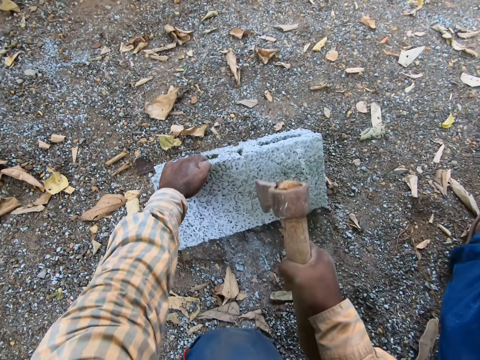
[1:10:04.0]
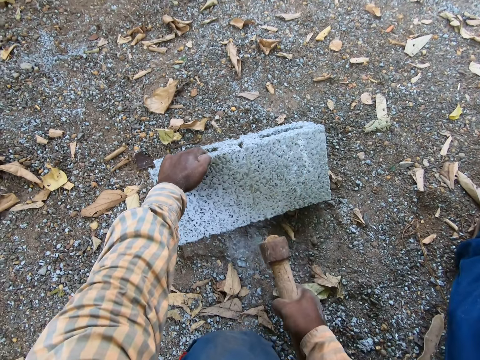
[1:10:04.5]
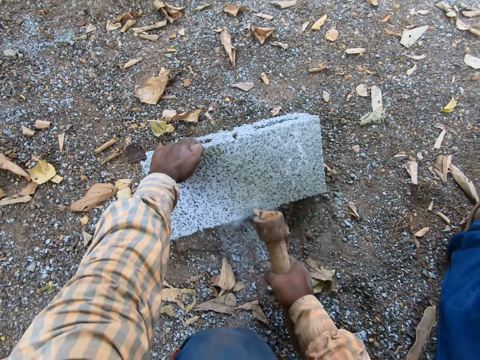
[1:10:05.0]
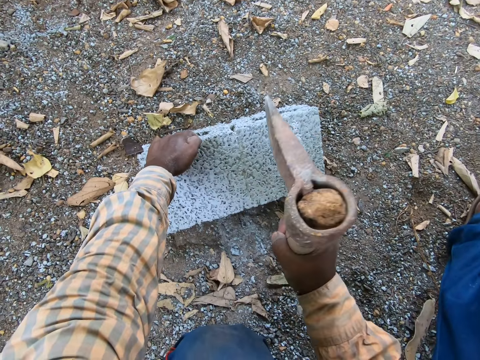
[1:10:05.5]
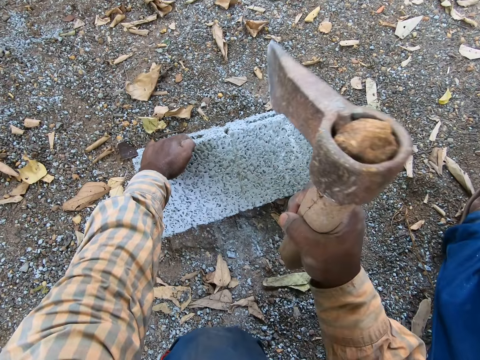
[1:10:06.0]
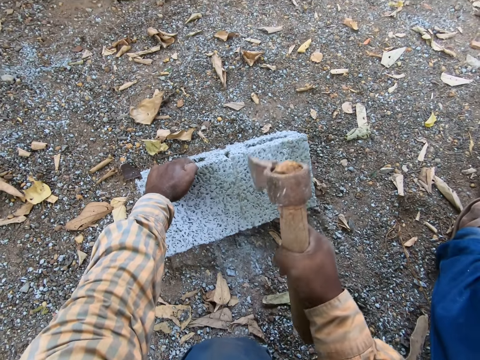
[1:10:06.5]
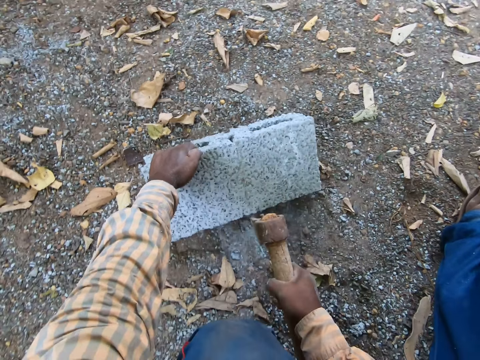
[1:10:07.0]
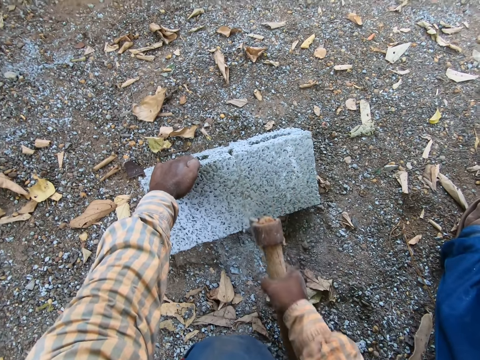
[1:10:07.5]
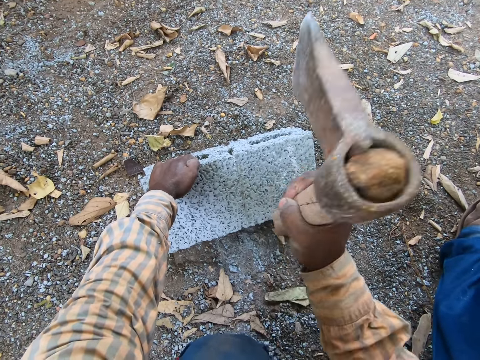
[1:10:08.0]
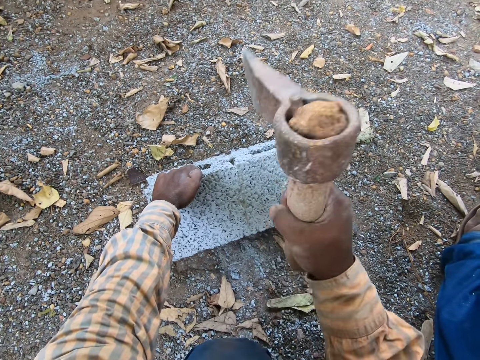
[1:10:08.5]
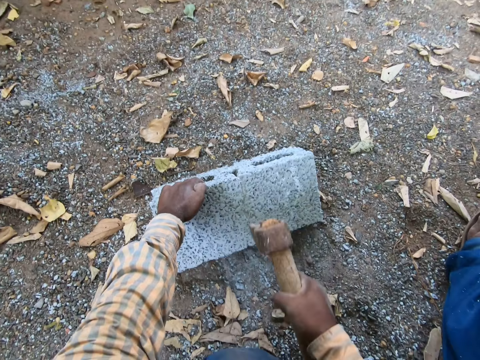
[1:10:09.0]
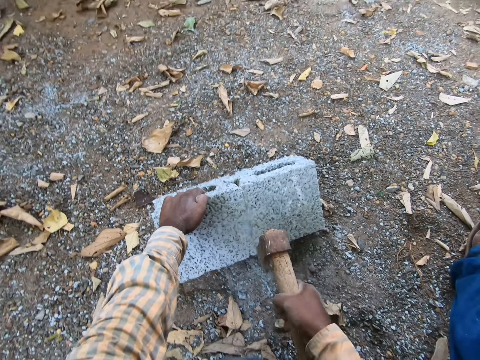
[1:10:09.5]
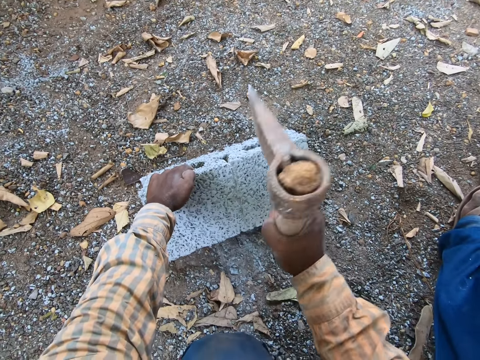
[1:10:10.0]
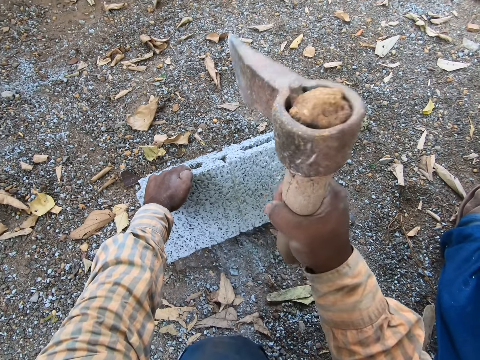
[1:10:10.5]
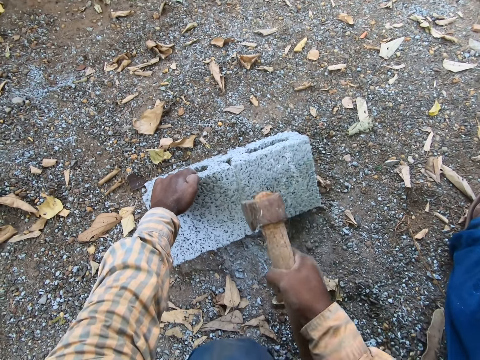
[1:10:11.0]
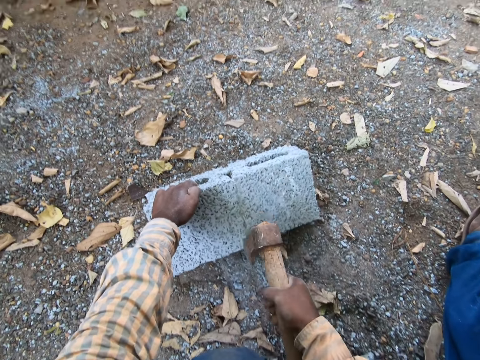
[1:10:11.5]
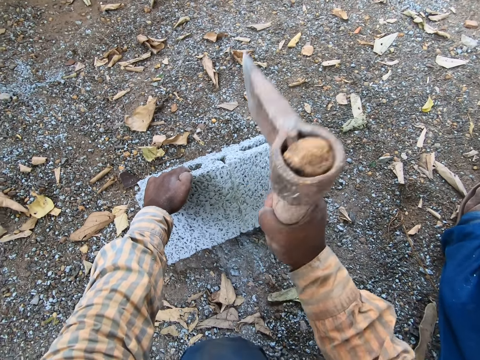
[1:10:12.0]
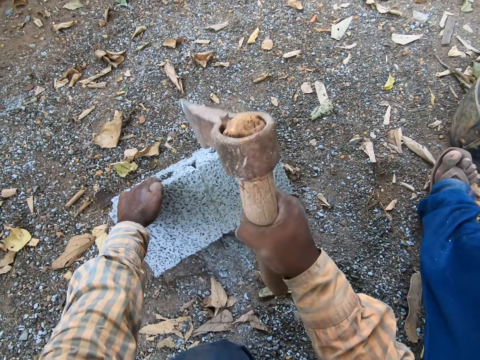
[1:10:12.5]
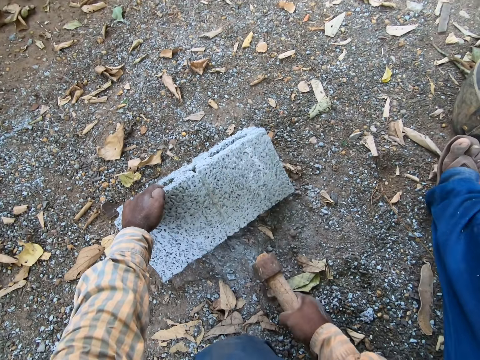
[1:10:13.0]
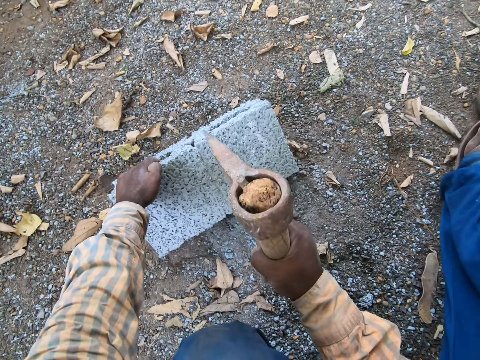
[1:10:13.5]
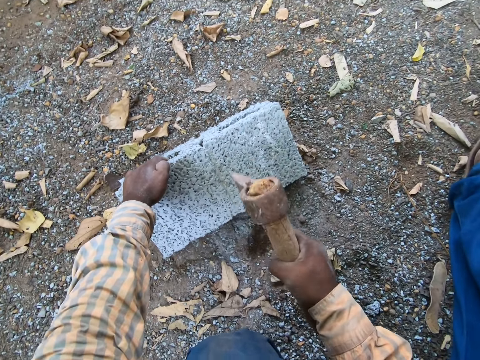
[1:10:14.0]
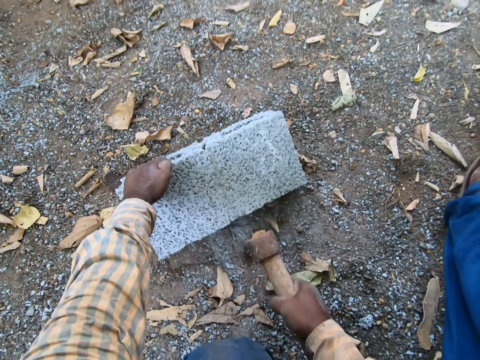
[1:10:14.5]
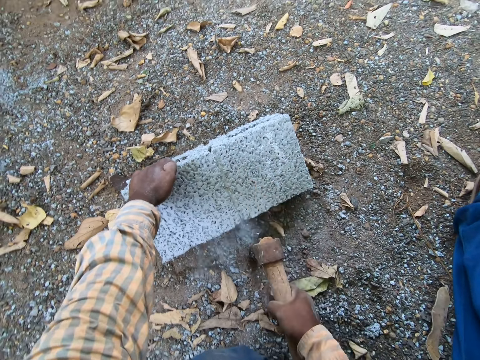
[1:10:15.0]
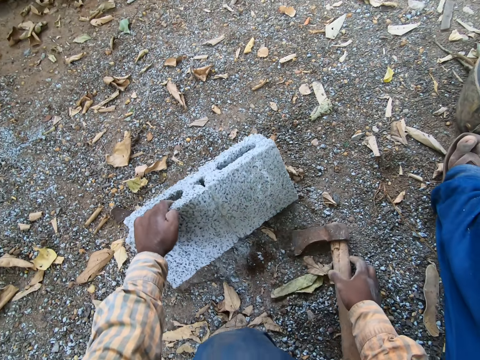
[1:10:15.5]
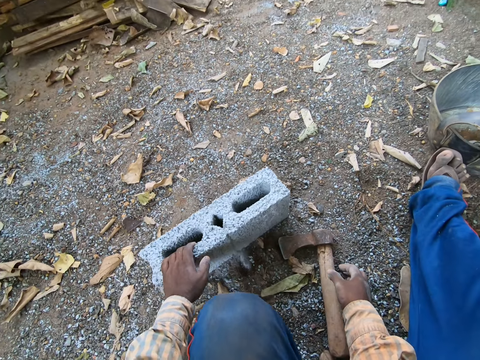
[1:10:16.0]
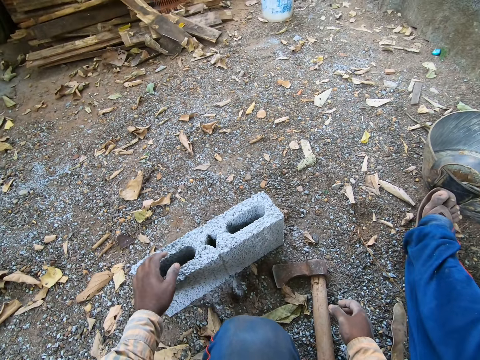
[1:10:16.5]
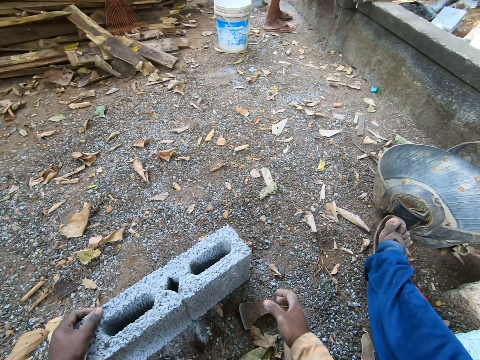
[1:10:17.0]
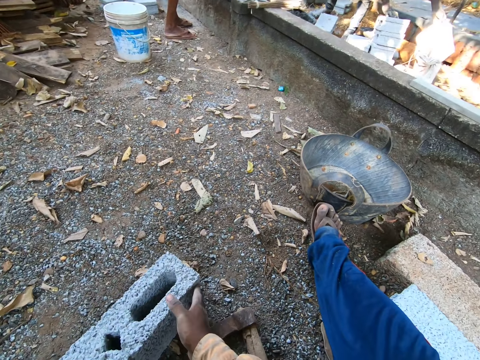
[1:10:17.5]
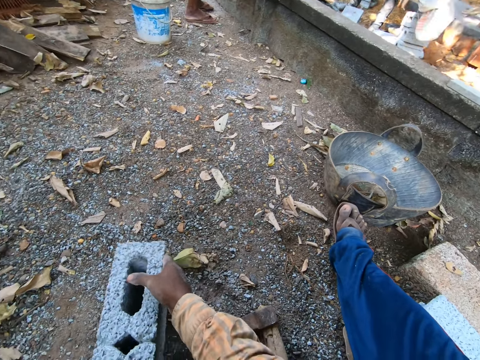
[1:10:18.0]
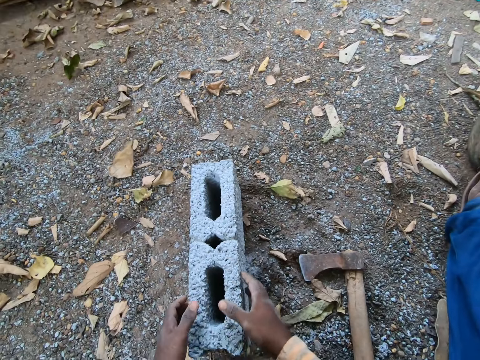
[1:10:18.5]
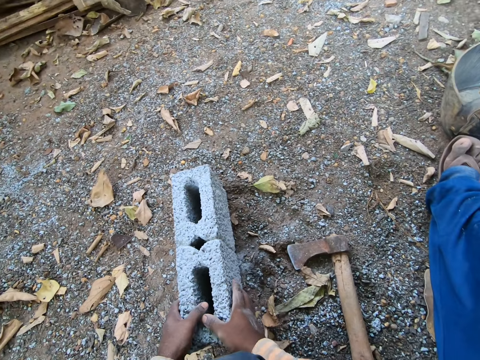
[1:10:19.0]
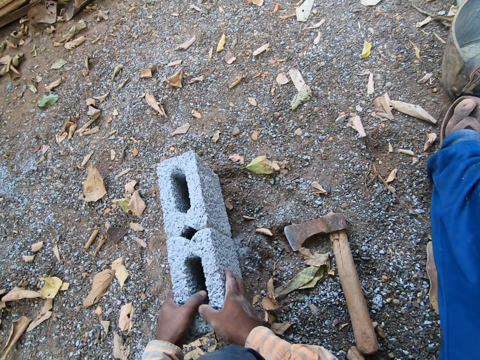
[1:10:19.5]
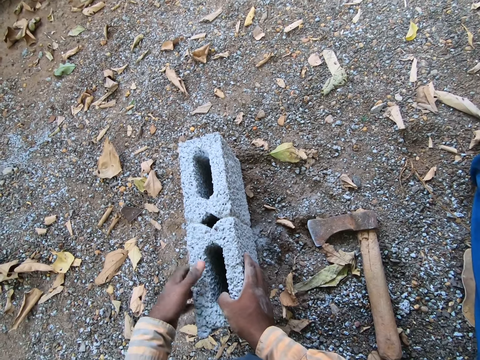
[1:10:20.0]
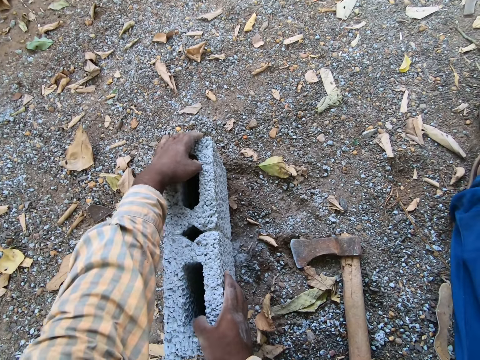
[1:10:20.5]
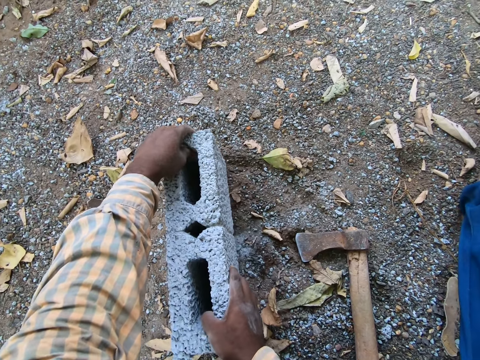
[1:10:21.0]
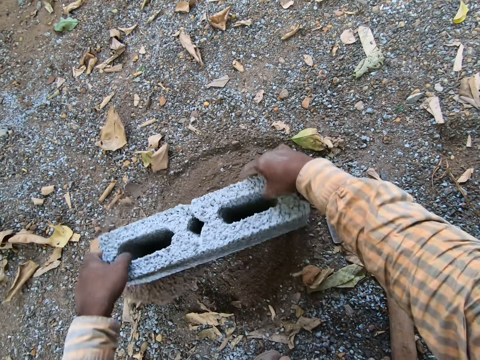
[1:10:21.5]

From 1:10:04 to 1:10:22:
The camera wearer puts down the axe. They pick a building block.

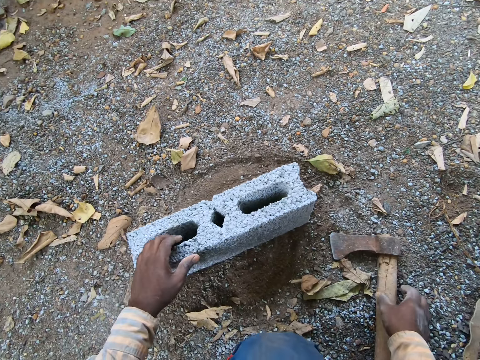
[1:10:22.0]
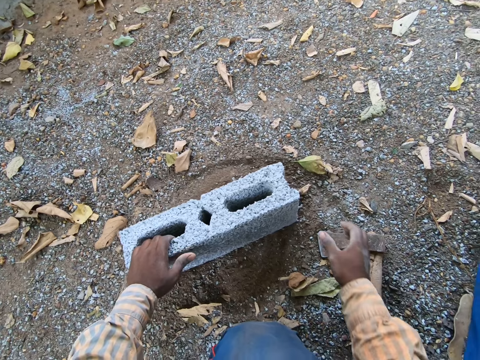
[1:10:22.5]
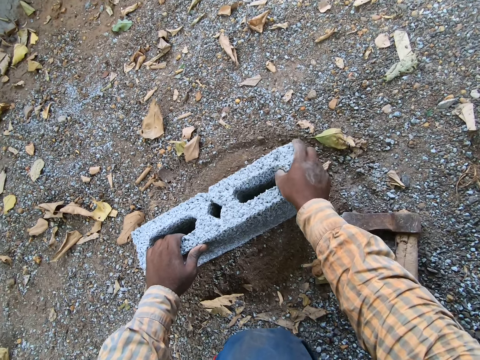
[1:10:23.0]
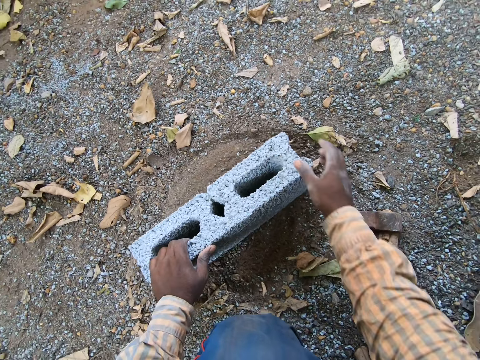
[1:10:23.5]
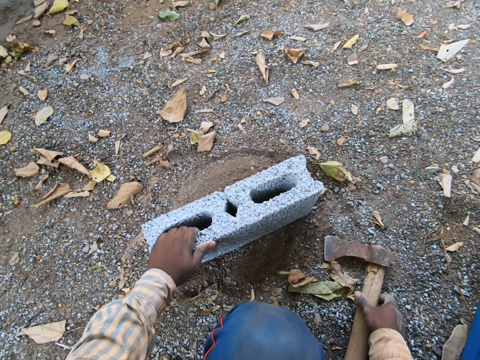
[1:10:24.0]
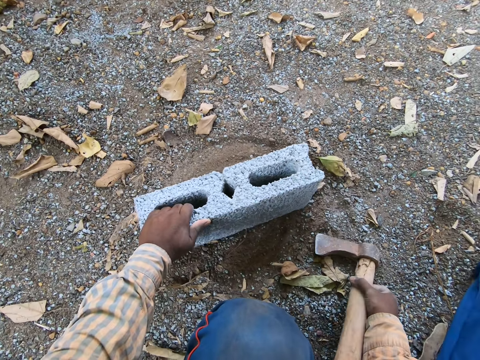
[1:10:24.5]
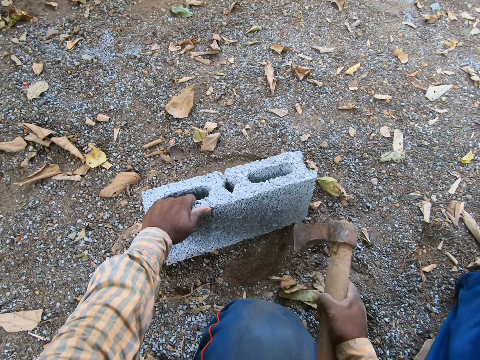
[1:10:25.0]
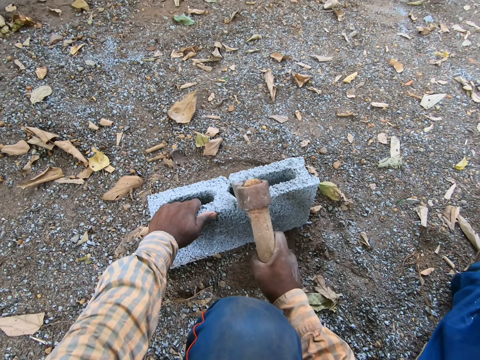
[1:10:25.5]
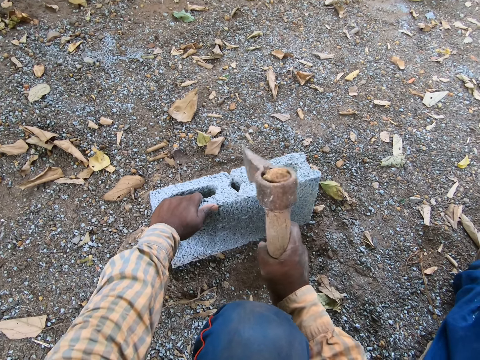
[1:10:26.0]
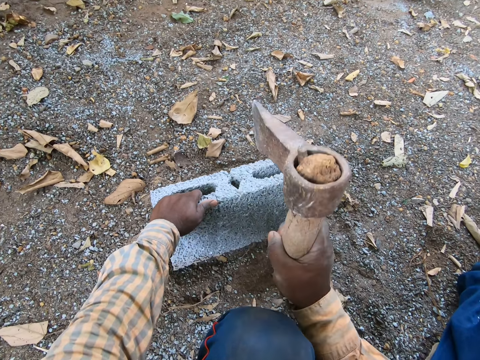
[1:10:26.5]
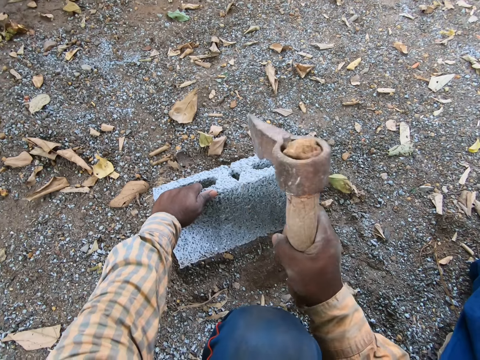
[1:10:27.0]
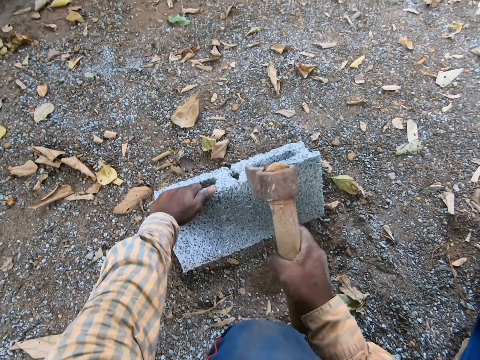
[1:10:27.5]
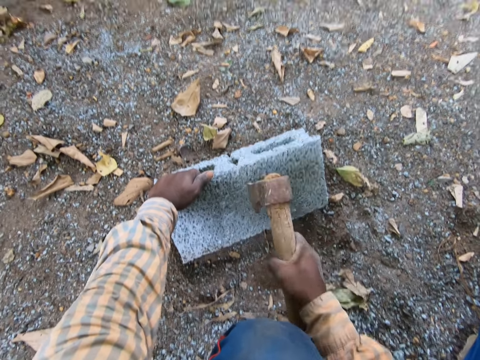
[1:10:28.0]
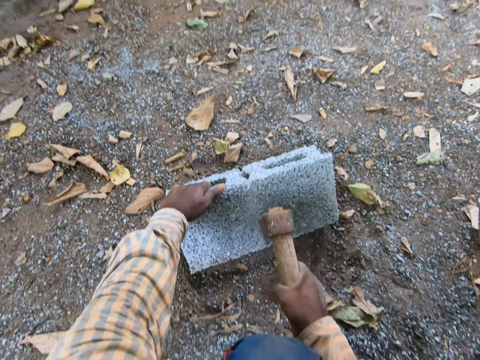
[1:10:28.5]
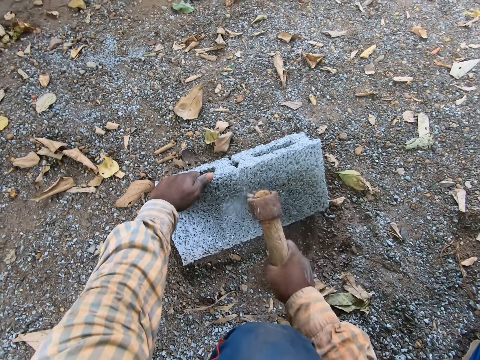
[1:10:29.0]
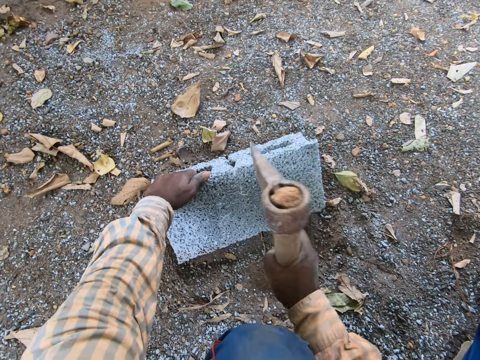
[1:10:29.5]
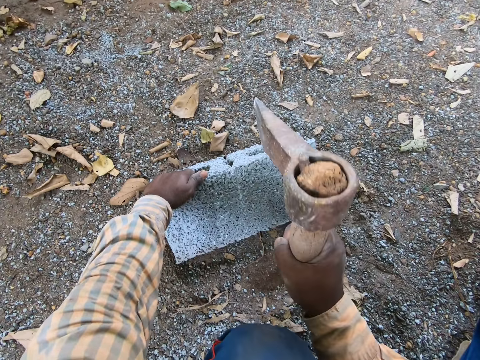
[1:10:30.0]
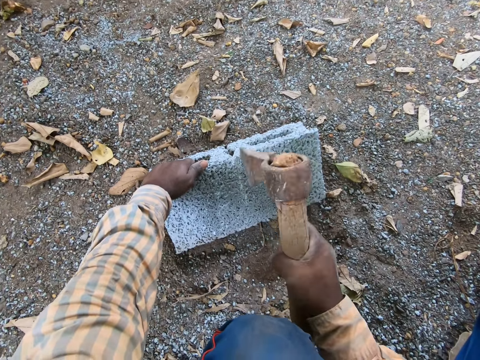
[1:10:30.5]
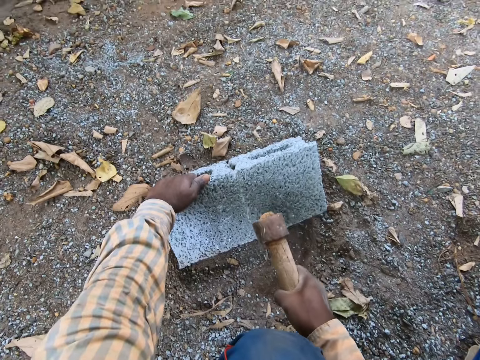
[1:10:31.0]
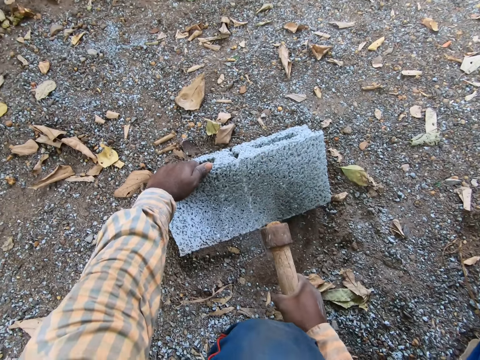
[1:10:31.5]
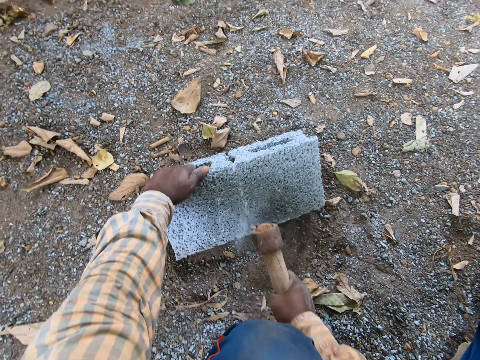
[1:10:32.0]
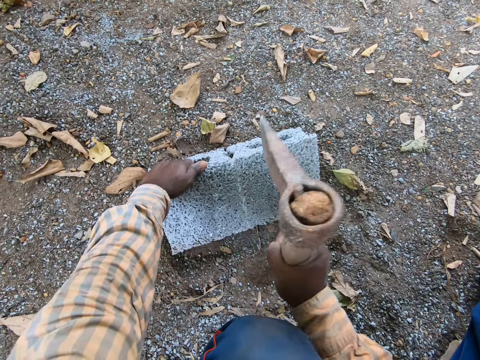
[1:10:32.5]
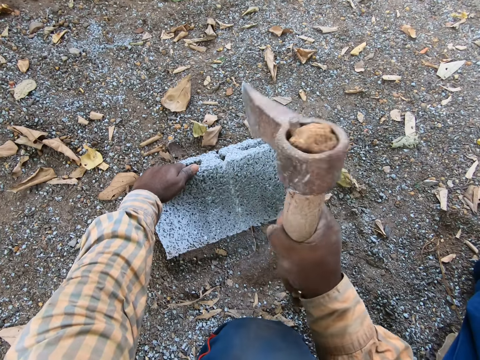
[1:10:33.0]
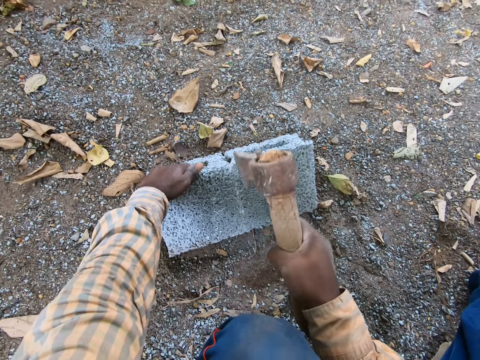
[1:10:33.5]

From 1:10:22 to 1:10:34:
The camera wearer picks the axe. They break the building block with the axe.
